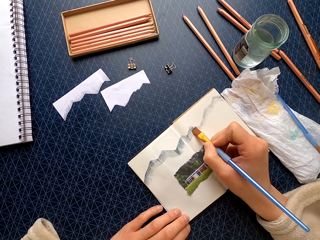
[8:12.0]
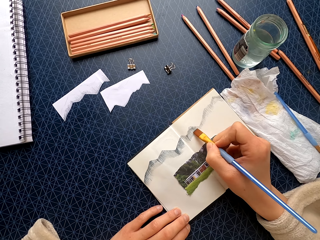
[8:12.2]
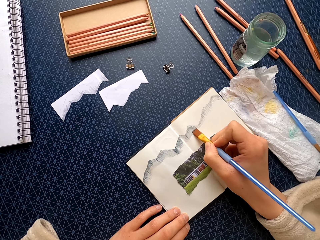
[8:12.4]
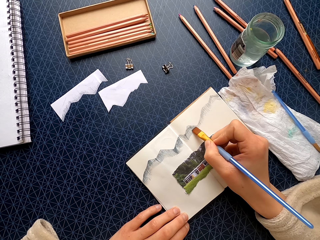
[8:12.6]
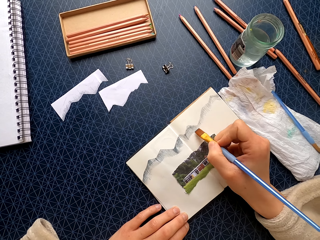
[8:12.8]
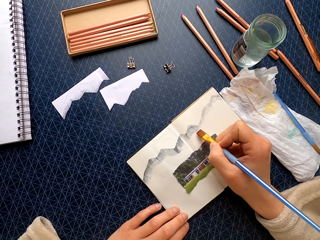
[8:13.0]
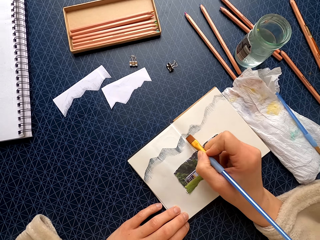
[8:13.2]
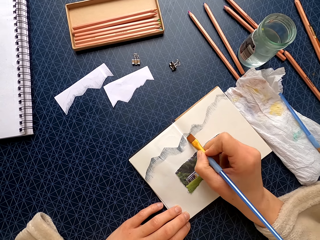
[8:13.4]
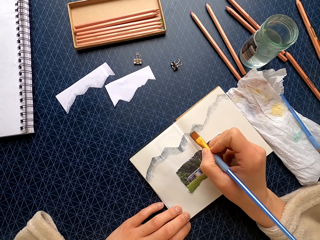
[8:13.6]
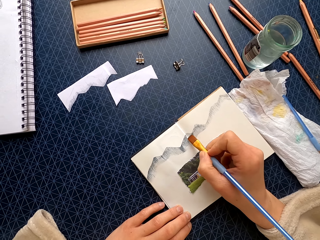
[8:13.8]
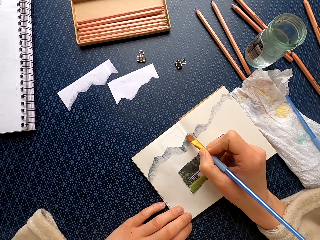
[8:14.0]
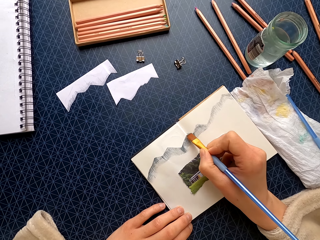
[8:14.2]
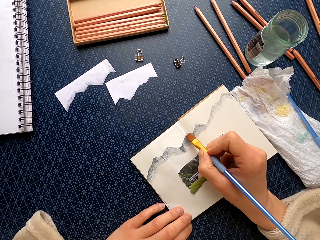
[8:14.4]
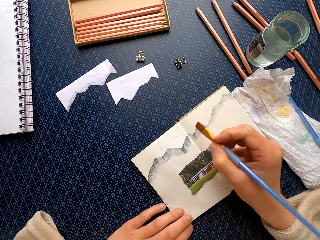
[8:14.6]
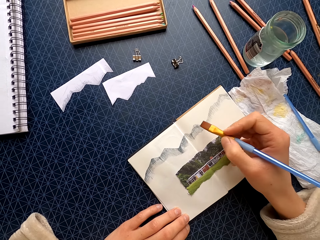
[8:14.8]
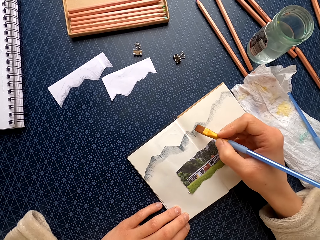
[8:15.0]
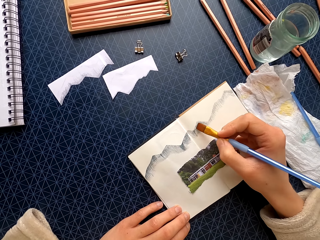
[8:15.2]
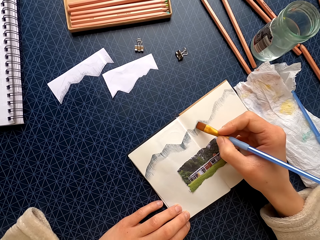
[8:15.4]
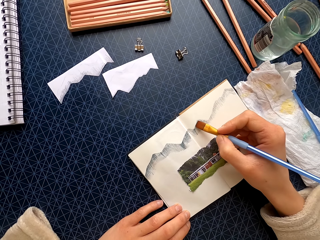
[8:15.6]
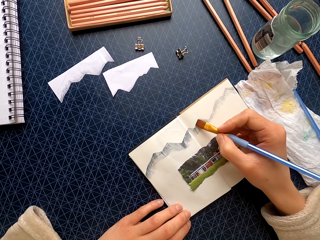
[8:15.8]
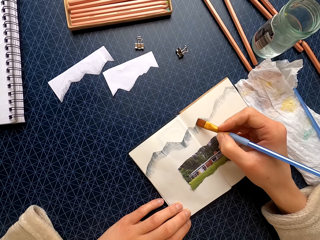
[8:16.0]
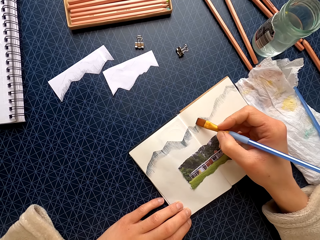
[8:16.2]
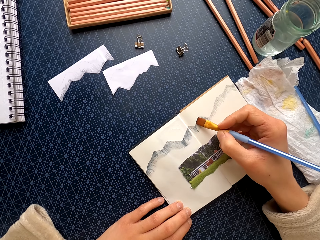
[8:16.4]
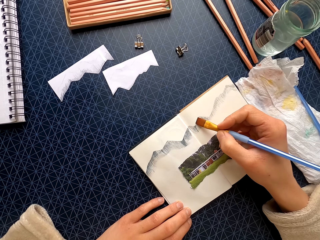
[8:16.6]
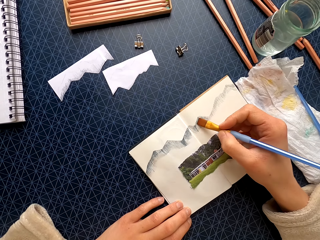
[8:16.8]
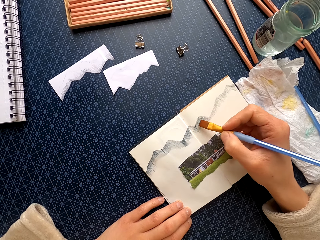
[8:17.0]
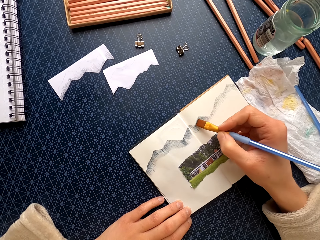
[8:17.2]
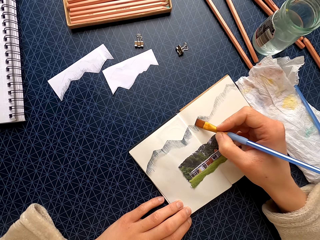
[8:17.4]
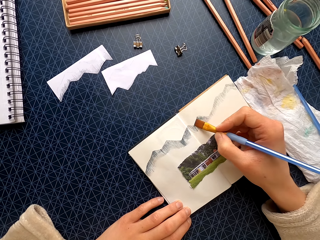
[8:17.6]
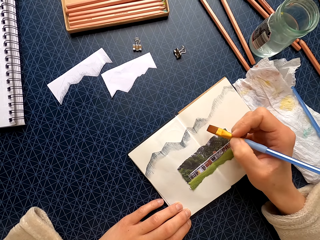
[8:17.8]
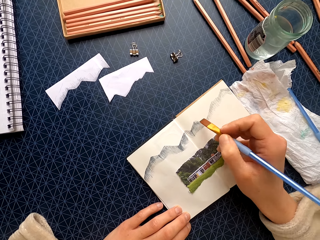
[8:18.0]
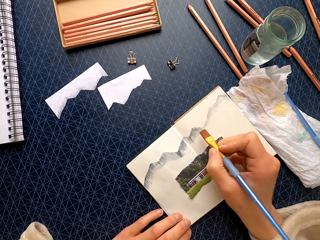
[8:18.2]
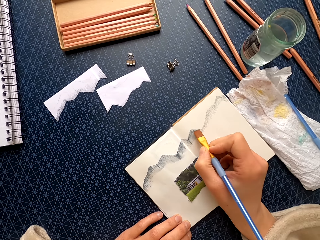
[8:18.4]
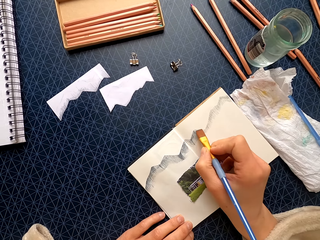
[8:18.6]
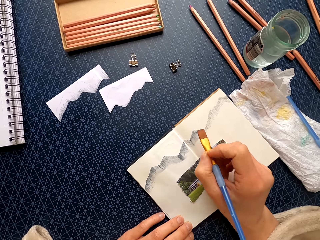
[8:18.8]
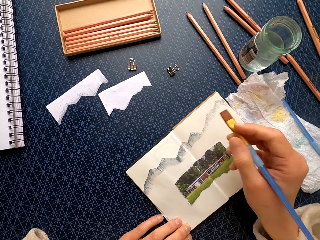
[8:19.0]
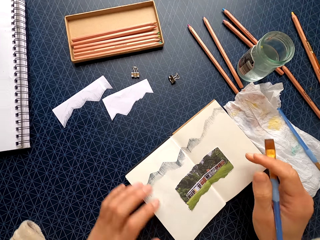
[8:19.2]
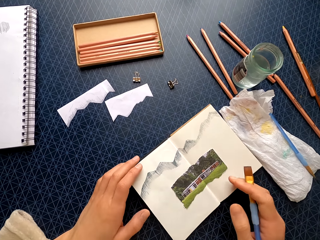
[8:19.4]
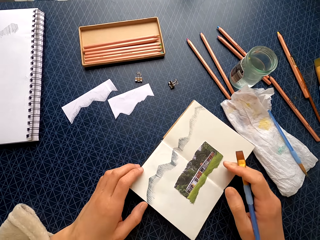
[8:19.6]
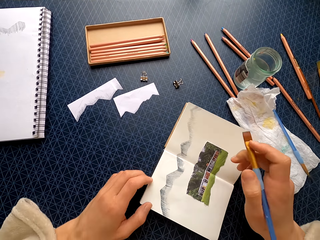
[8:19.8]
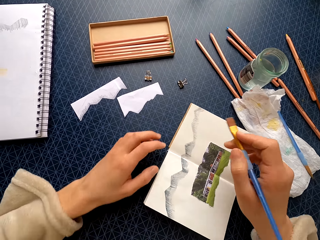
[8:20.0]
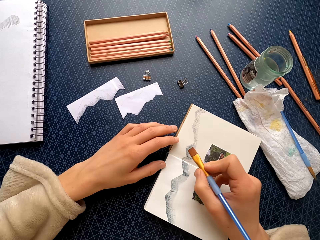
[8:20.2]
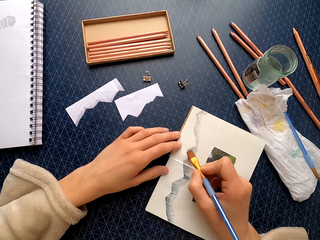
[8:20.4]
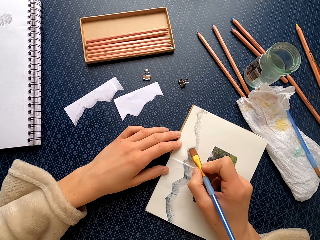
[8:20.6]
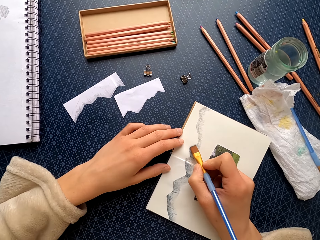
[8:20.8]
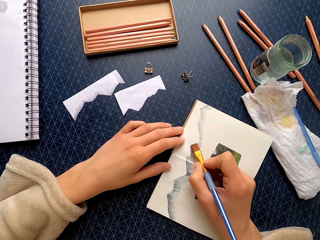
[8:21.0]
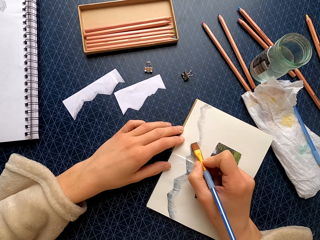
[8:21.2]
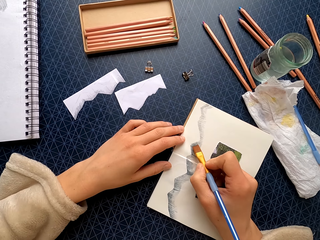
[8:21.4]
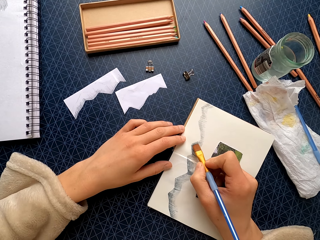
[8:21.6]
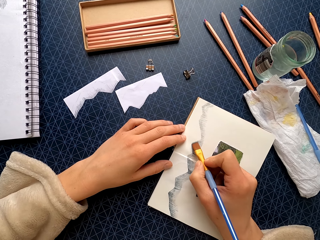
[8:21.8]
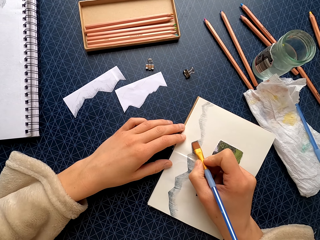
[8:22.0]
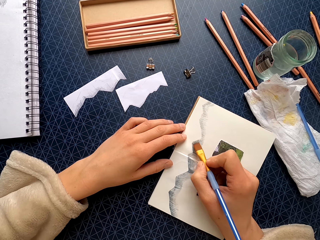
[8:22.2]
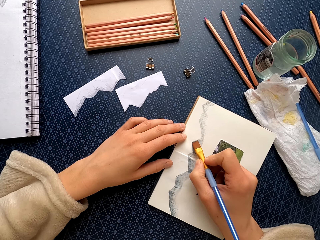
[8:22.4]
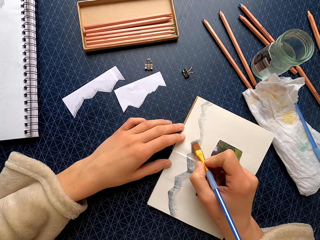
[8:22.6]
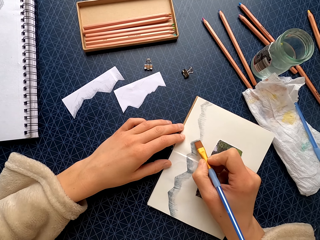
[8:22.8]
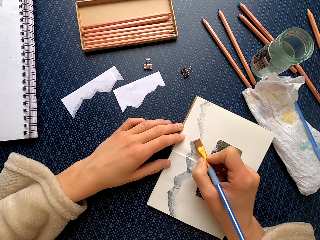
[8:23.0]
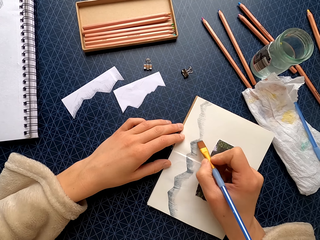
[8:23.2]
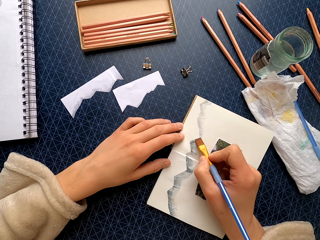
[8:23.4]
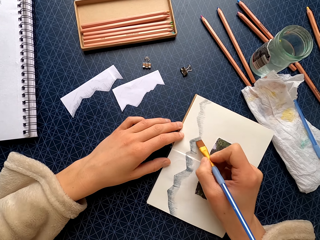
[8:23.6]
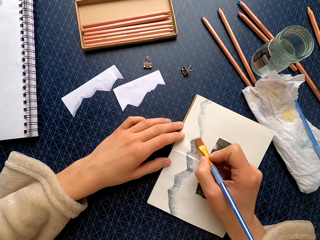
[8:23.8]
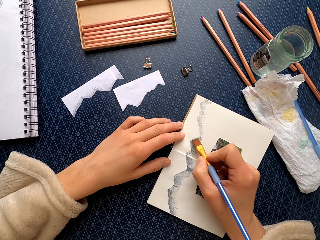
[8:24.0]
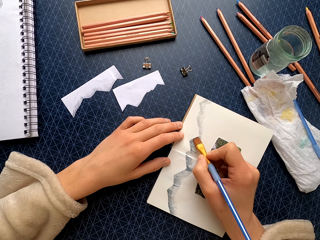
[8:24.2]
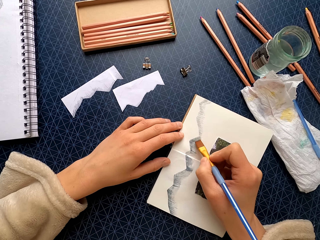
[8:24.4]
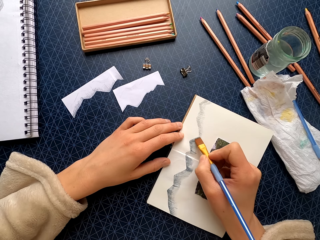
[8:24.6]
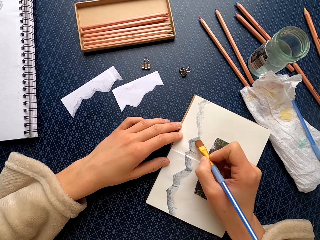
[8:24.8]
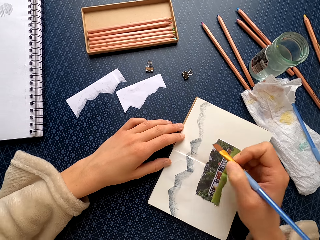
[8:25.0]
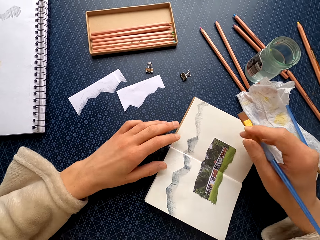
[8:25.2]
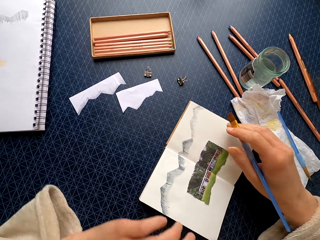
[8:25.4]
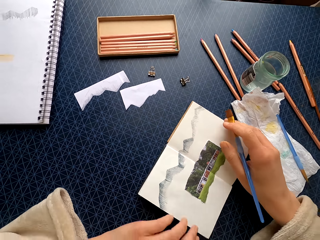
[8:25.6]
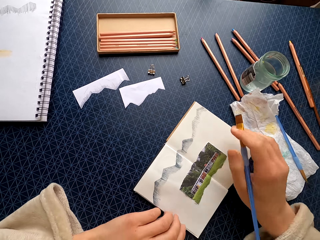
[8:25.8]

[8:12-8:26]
The camera wearer turns the book. They paint the book with the paintbrush.

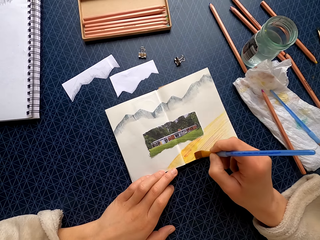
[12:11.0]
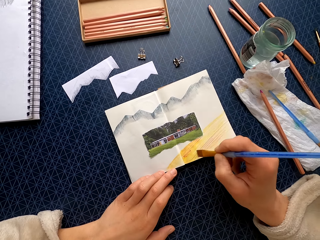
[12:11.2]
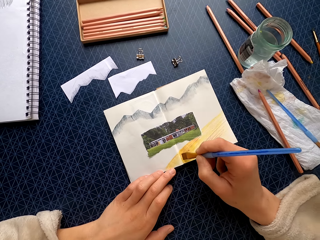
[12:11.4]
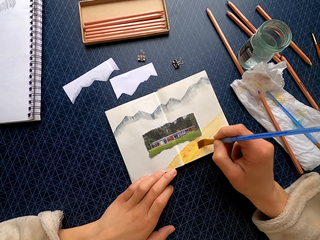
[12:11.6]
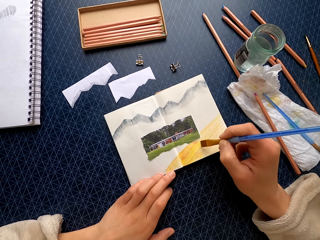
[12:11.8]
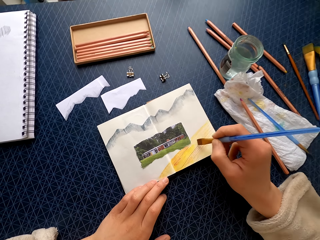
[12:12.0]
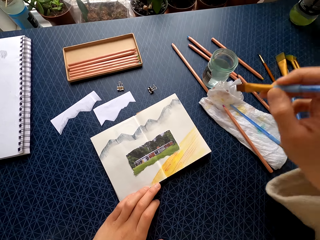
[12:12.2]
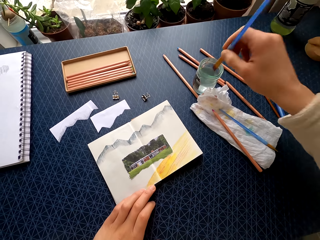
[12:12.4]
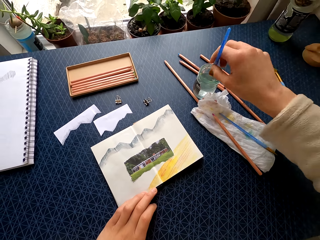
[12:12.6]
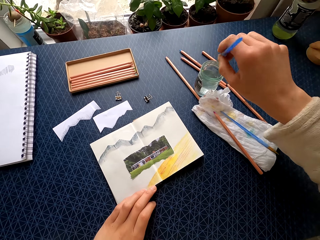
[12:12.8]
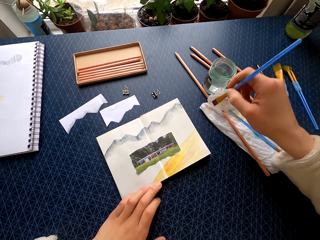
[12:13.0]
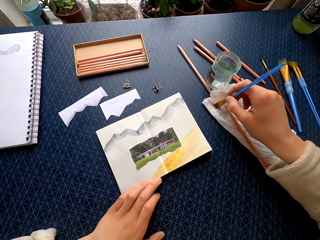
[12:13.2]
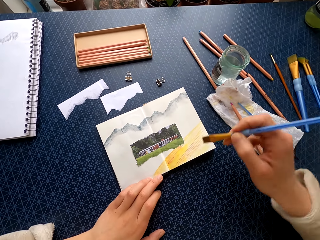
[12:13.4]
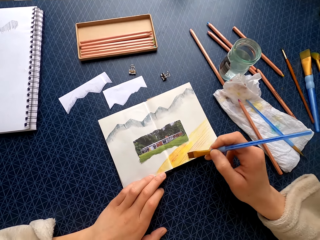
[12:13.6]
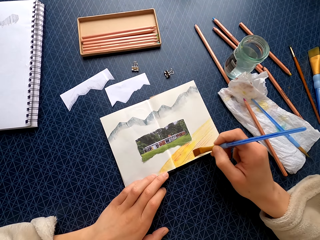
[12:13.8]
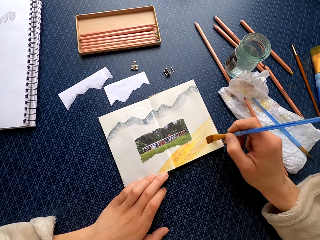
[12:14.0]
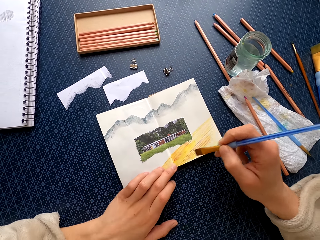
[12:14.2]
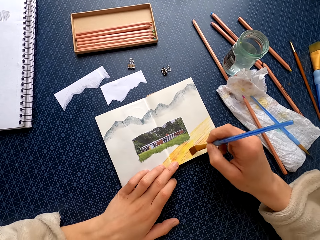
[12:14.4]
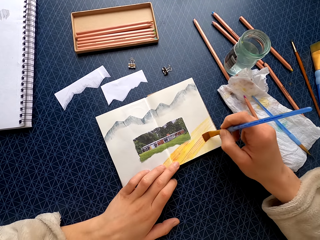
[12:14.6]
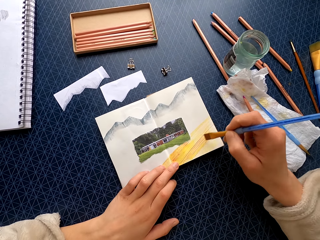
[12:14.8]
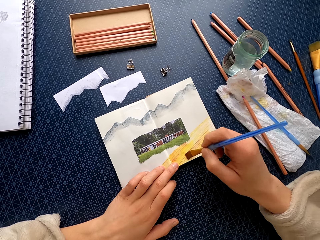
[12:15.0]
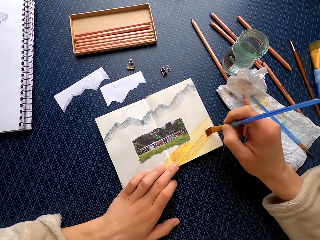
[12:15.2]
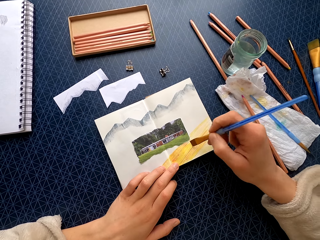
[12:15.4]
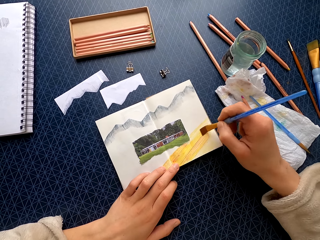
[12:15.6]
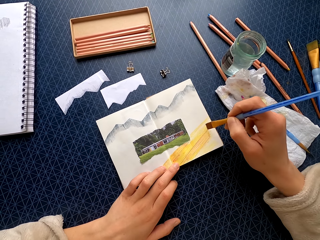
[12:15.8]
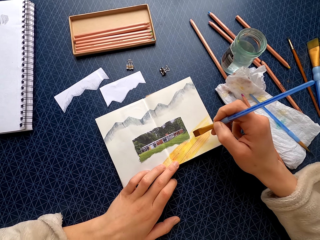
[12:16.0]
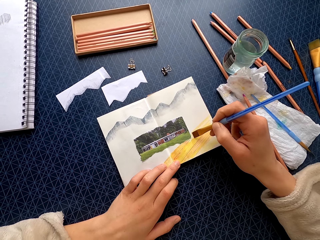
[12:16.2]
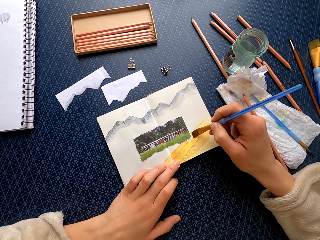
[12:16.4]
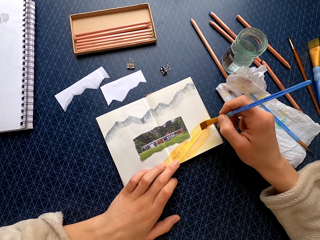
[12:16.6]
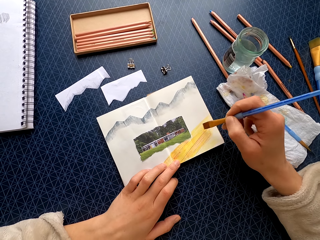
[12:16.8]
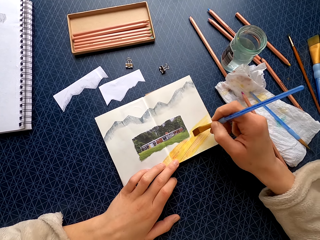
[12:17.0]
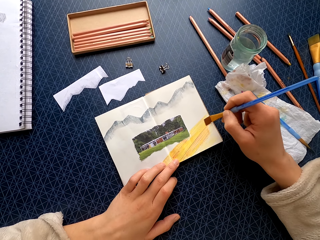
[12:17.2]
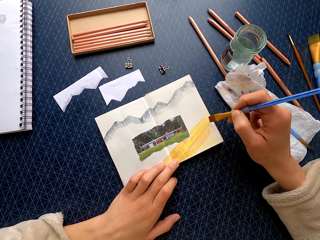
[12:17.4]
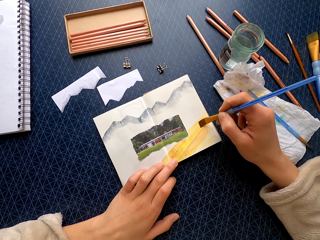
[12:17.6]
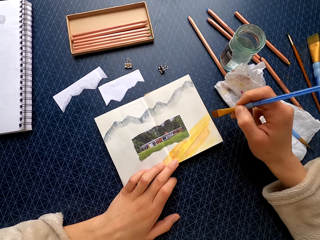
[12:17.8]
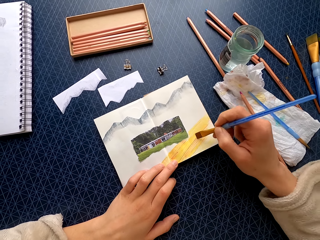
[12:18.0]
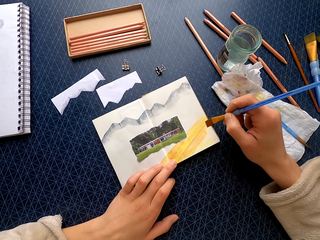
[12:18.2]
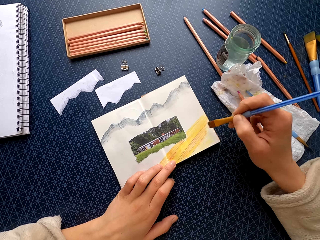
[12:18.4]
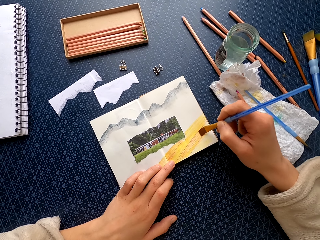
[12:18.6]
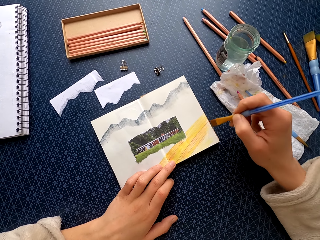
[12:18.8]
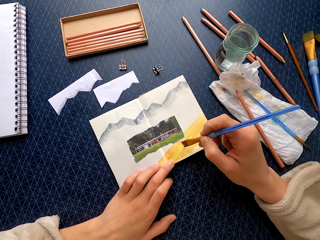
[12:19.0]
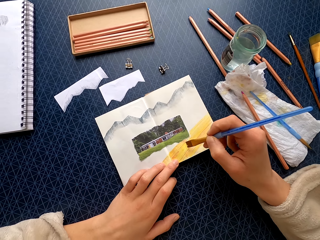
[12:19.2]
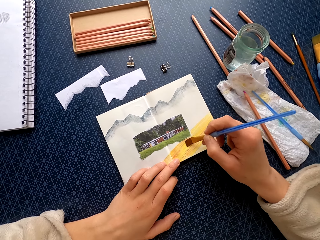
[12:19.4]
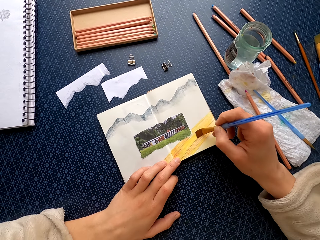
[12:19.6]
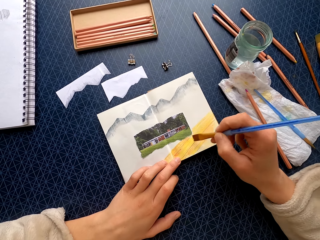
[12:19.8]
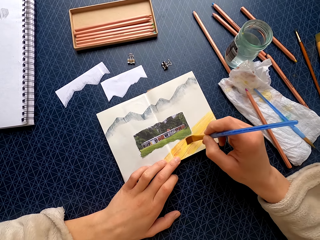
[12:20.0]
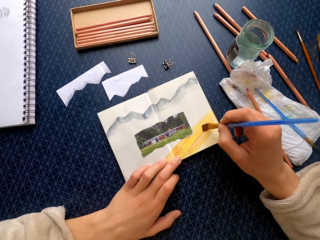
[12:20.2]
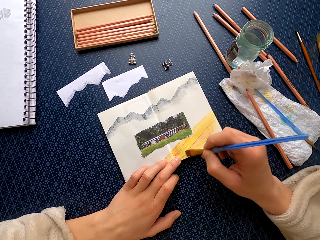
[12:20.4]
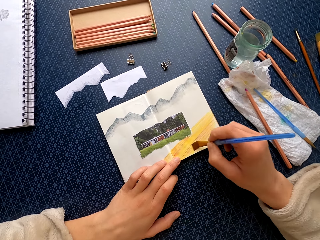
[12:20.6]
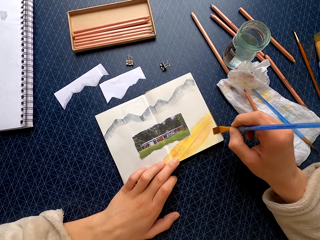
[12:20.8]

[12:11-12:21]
The camera wearer dips the paintbrush in water in the jar. They wipe the paintbrush on the paper towel. They paint the book with the paintbrush.
